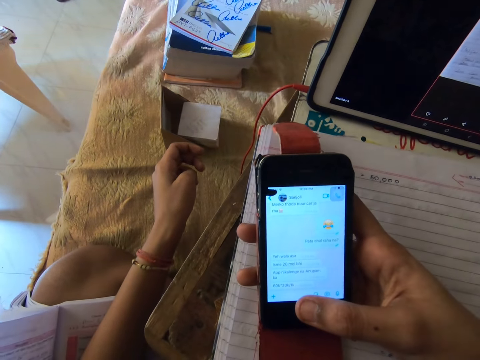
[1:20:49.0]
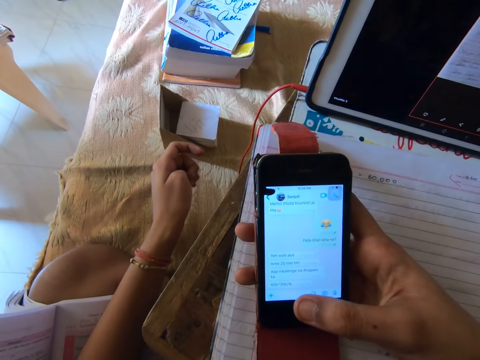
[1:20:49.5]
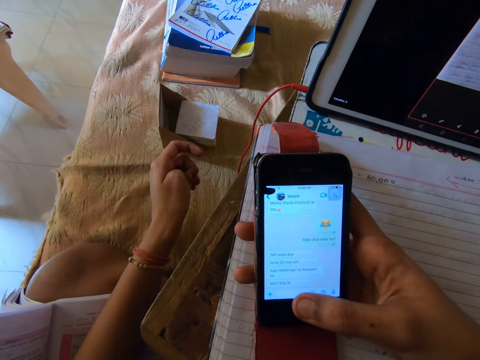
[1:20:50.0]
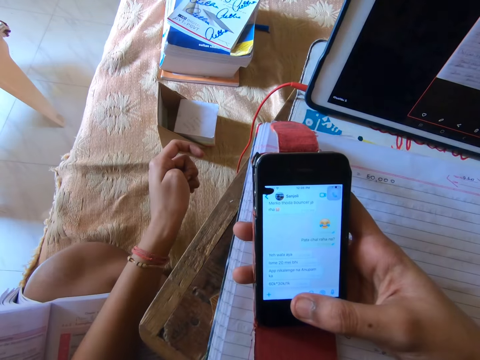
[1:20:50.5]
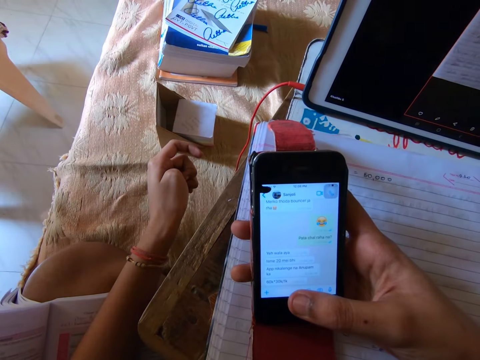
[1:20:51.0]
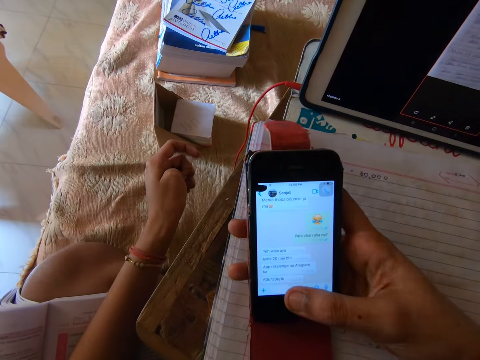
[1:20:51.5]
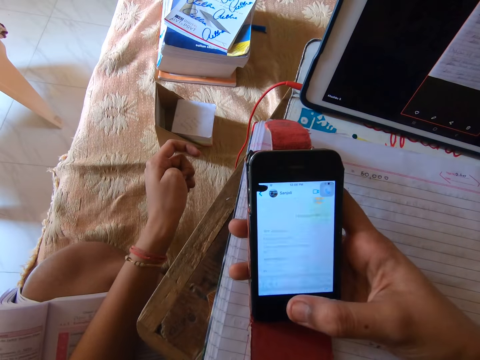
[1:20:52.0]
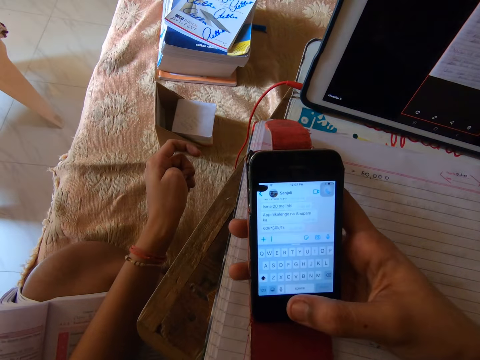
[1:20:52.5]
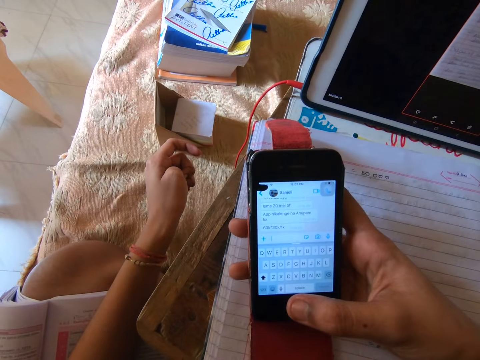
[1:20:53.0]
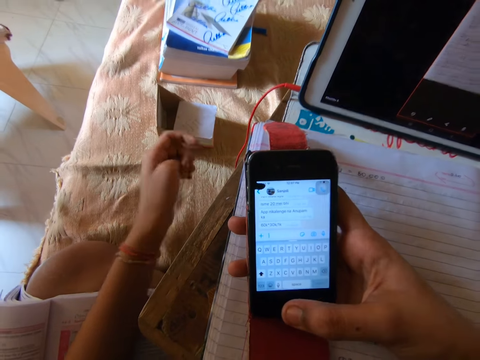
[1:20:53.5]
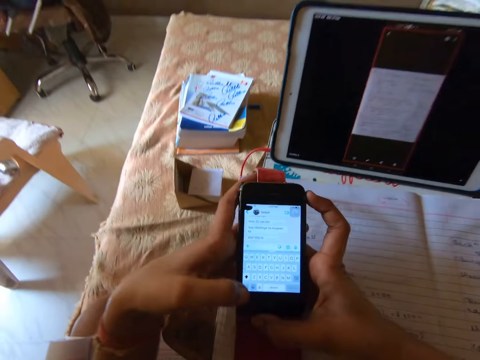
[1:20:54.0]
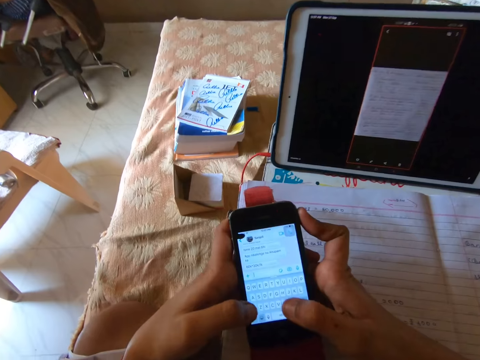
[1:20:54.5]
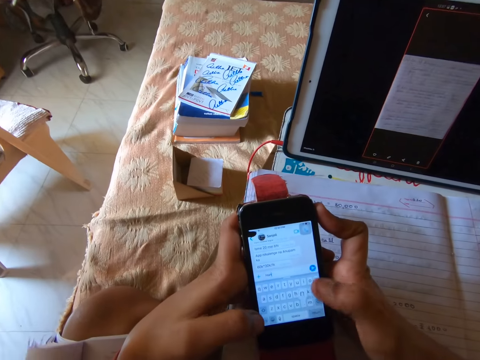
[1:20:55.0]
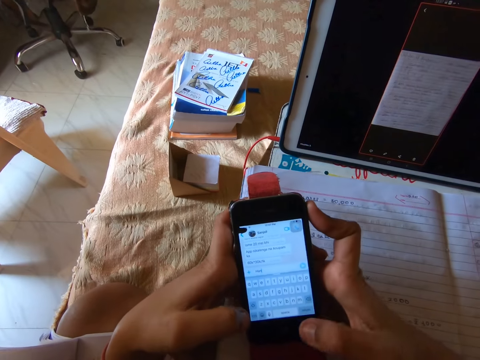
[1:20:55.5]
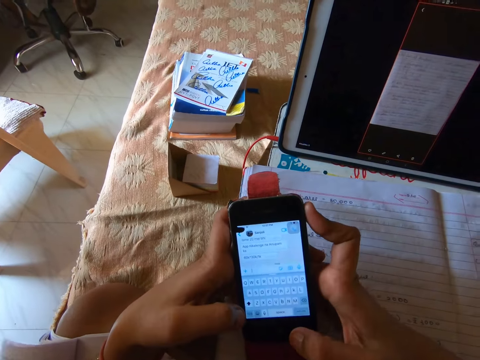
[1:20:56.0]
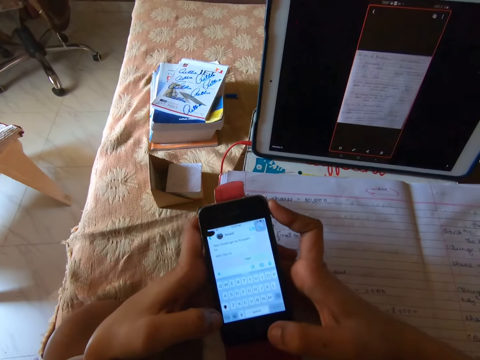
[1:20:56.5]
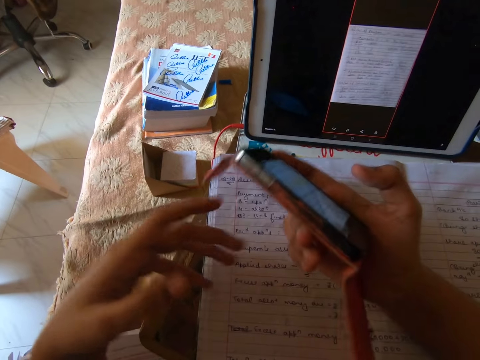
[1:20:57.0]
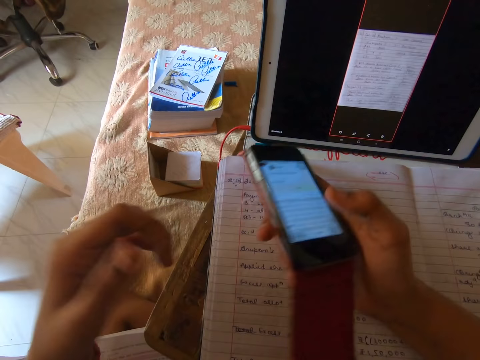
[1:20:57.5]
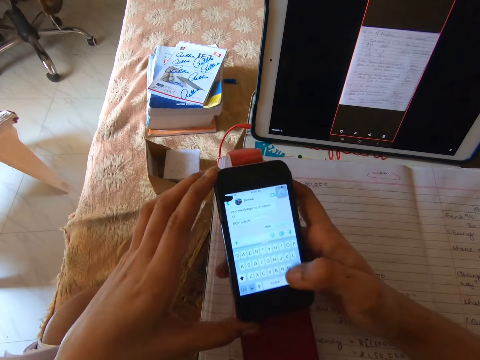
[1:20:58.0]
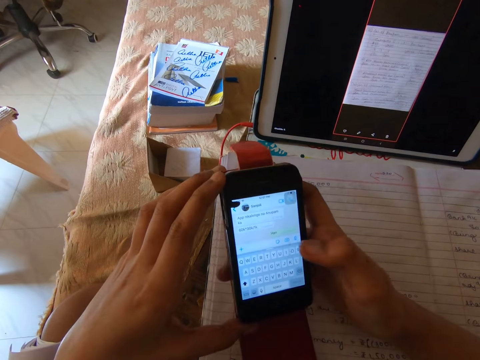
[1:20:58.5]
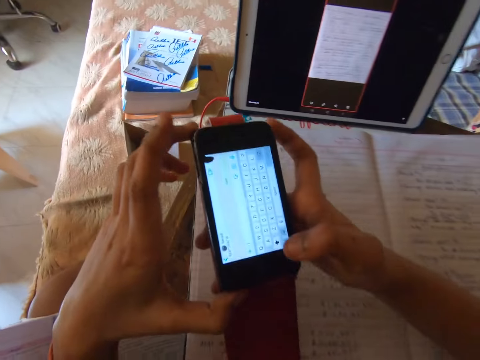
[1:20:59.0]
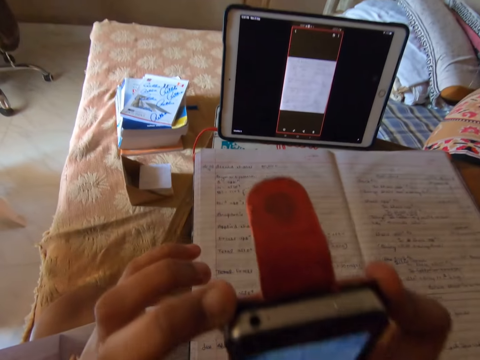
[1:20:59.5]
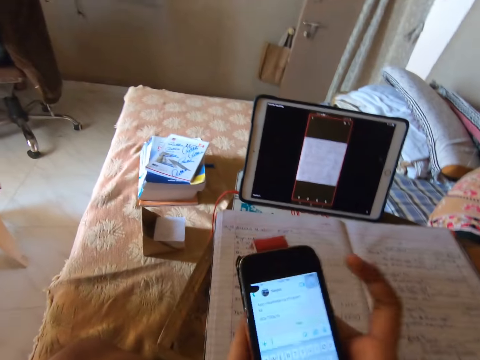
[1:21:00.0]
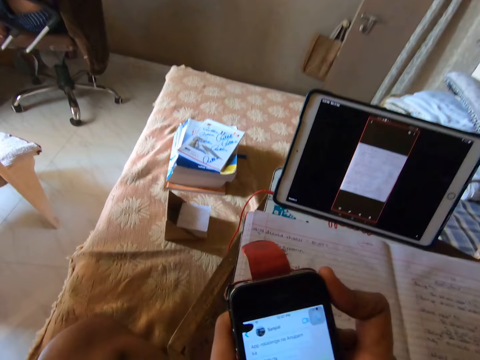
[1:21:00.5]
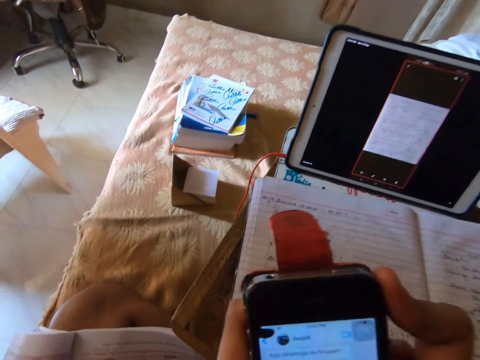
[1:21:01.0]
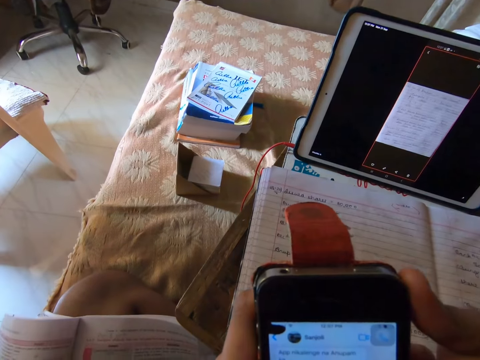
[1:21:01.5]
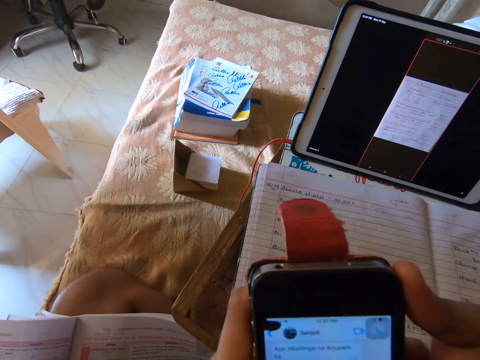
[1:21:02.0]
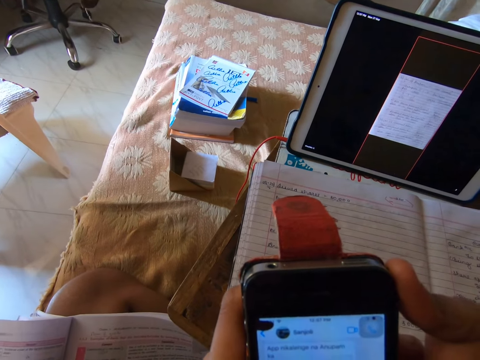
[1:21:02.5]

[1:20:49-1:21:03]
The camera wearer looks at the phone. She holds the cellphone with both hands. She operates the phone with her hands. She removes one hand from the cellphone. She holds the cellphone with both hands.

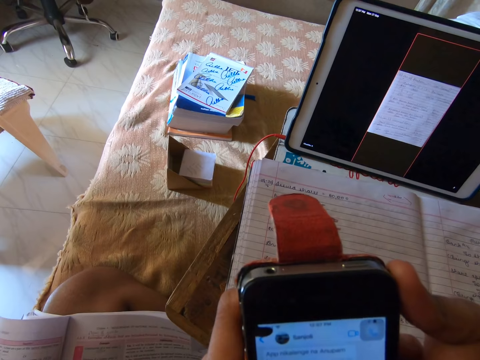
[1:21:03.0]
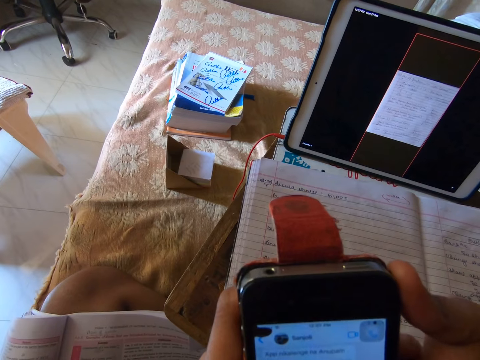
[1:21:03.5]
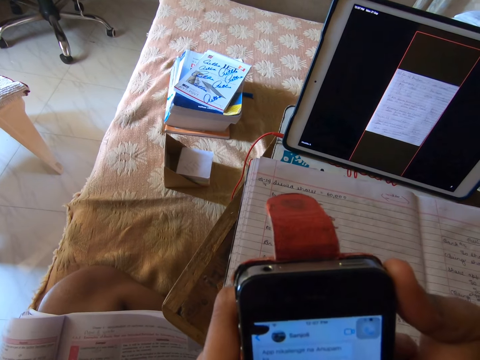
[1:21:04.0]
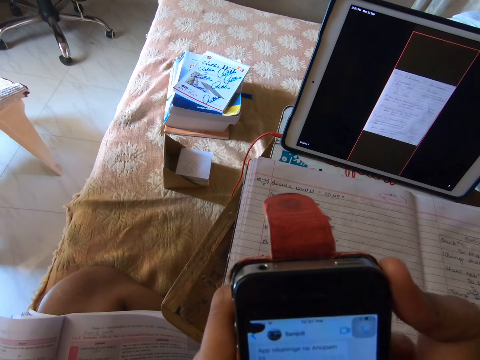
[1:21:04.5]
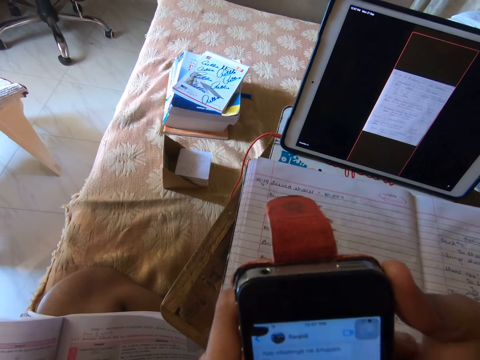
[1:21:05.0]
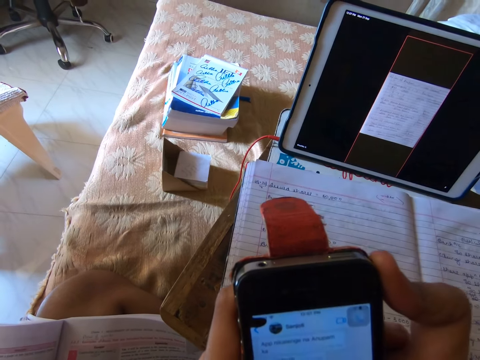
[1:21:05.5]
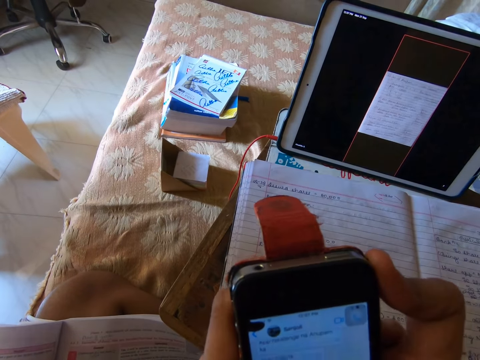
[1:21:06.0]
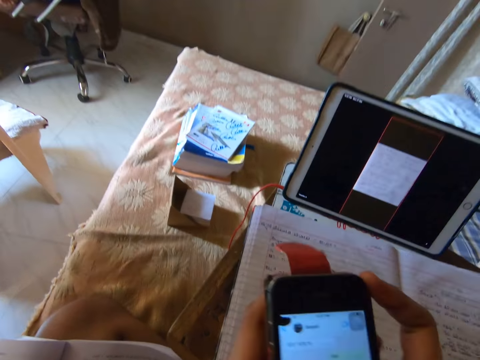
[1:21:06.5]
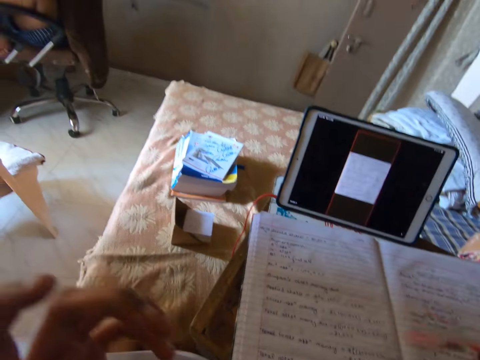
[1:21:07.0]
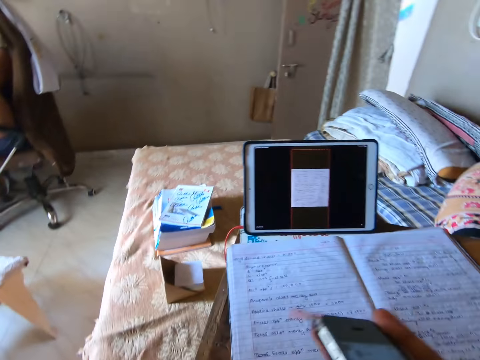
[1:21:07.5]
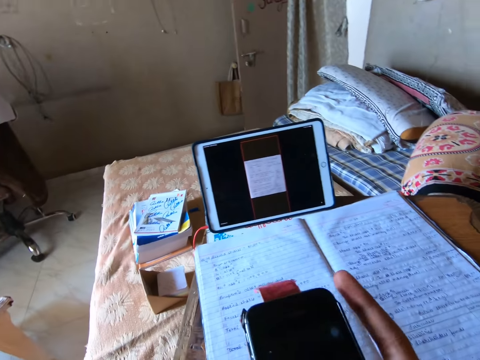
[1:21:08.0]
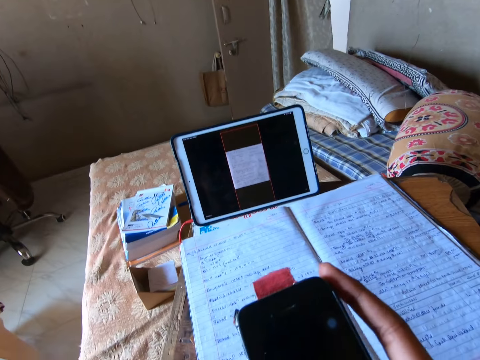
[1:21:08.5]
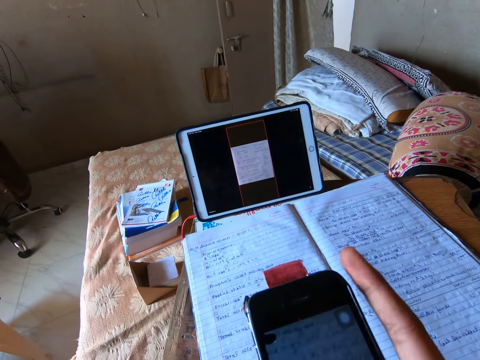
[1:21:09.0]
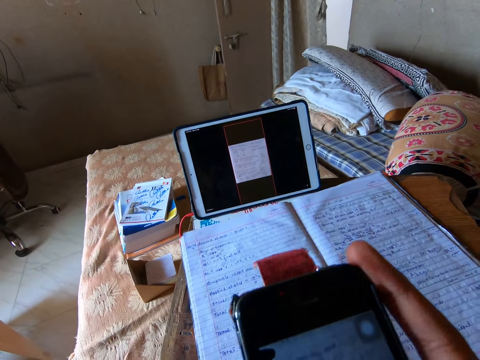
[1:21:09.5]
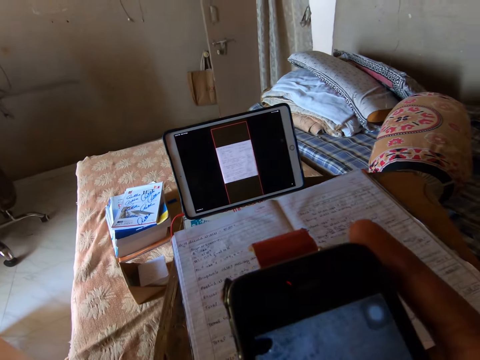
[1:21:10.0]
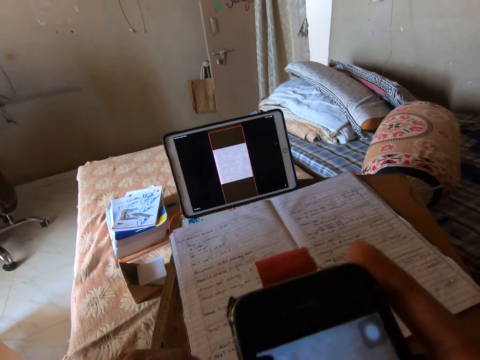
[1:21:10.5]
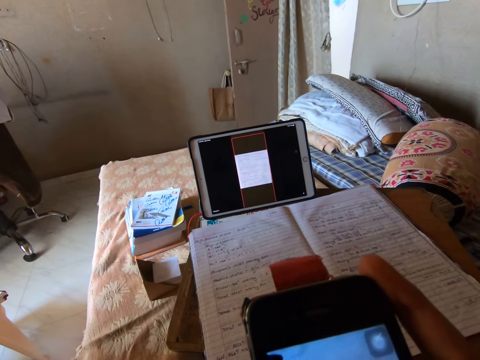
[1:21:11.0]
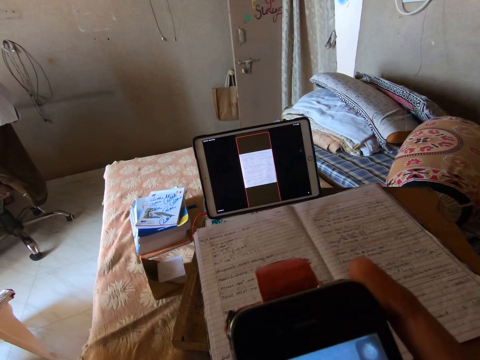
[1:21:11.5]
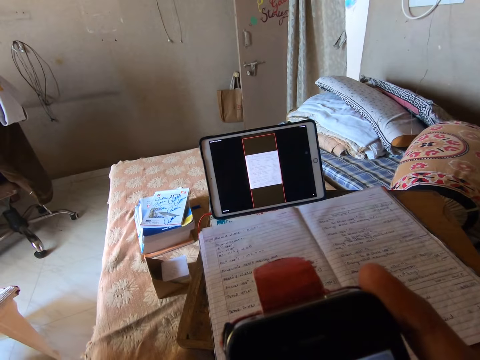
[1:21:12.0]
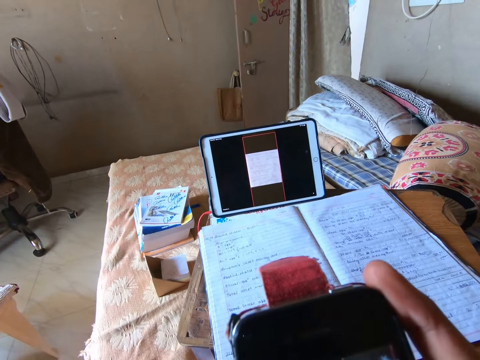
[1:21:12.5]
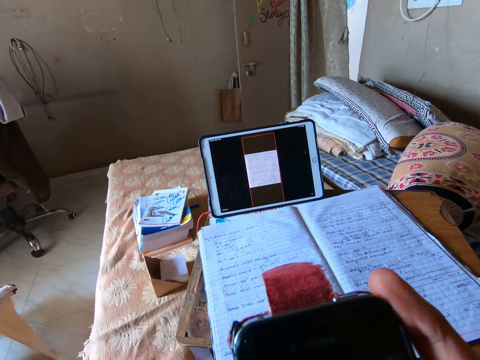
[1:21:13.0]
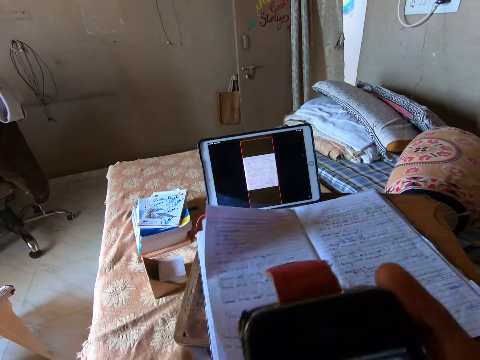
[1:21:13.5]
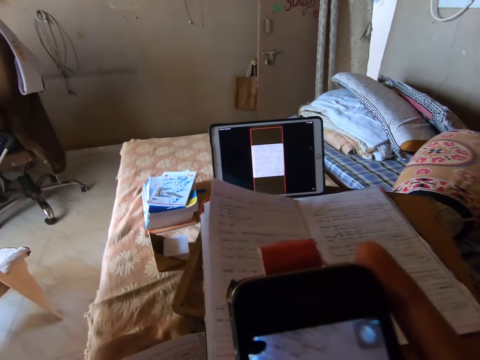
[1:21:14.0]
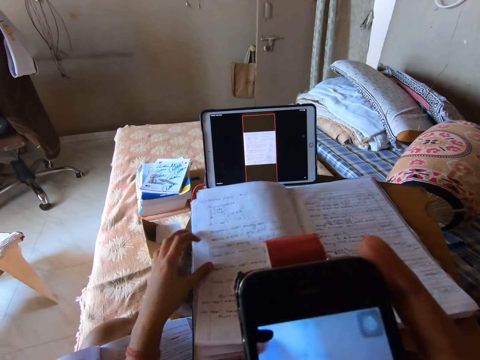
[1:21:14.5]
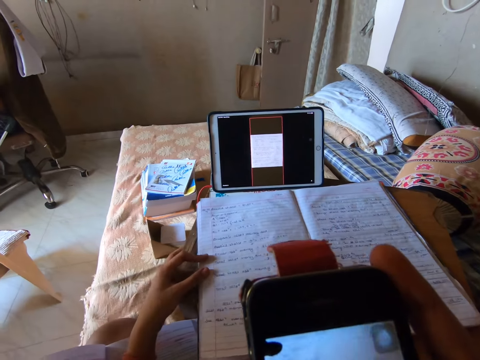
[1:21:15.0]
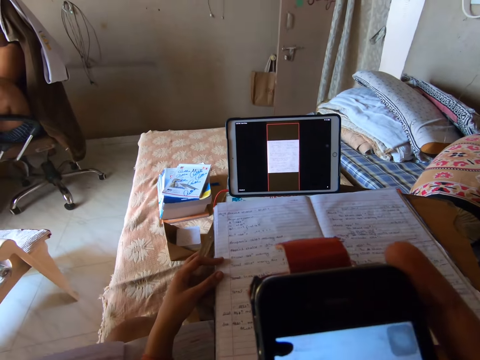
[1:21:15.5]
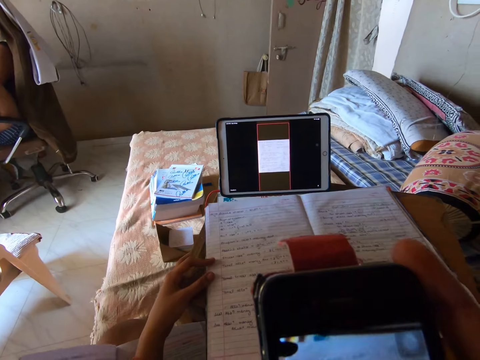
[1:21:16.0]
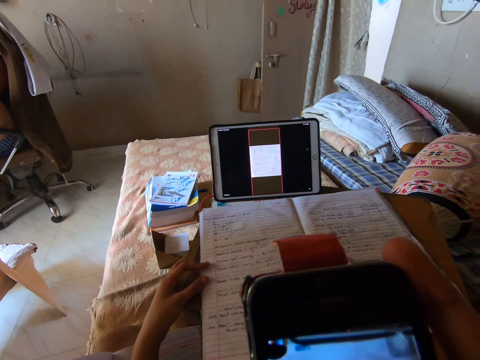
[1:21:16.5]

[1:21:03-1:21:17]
The camera wearer removes one hand from the cellphone. She touches the book. She adjusts the book with her left hand.
